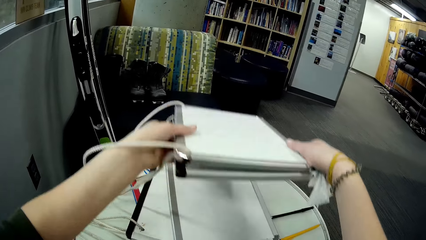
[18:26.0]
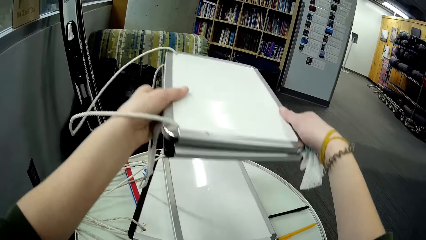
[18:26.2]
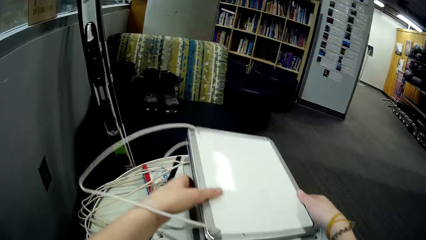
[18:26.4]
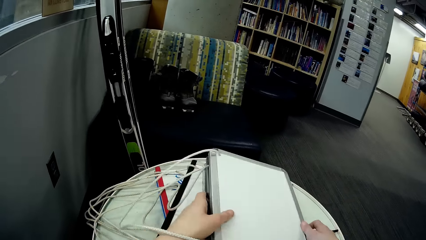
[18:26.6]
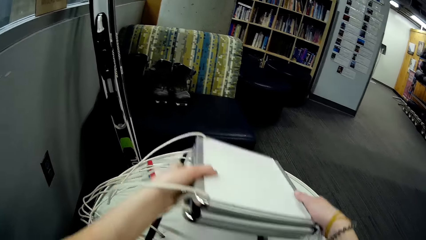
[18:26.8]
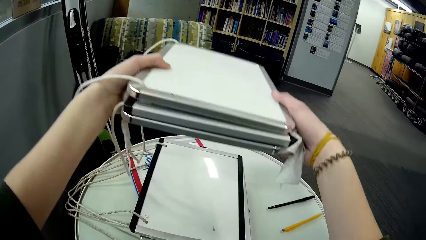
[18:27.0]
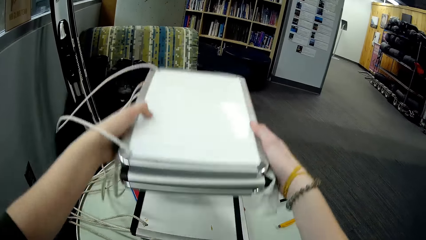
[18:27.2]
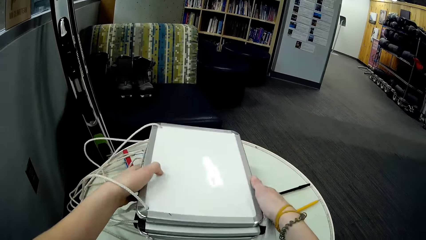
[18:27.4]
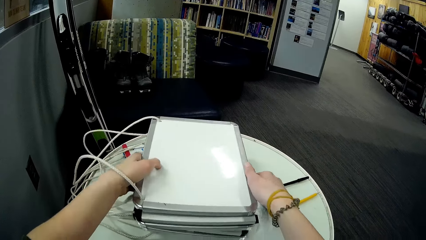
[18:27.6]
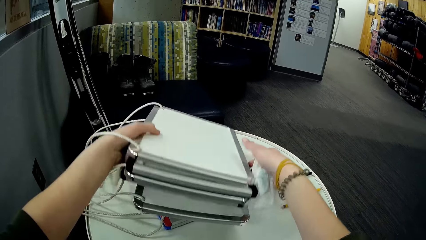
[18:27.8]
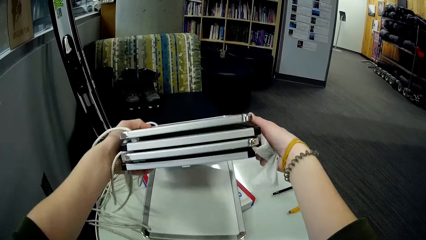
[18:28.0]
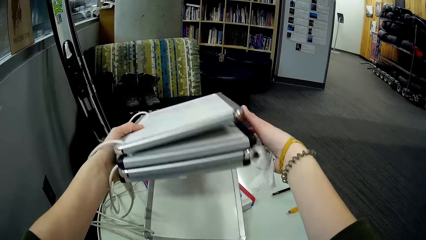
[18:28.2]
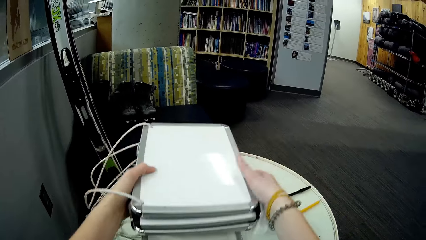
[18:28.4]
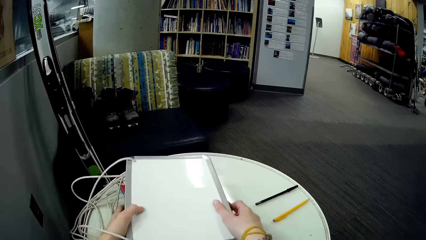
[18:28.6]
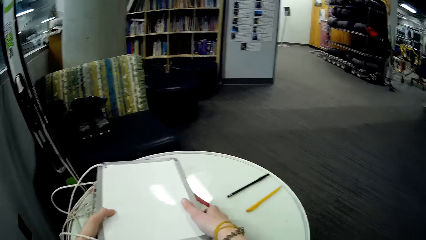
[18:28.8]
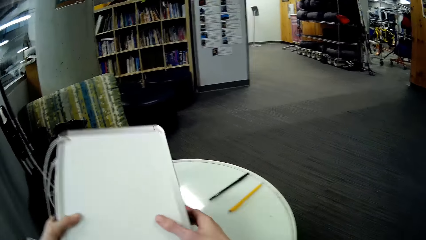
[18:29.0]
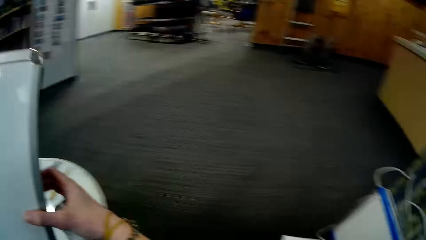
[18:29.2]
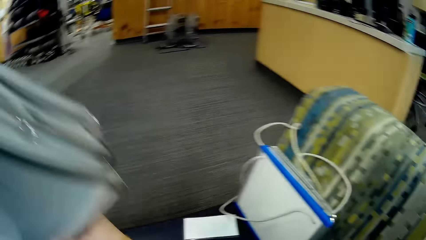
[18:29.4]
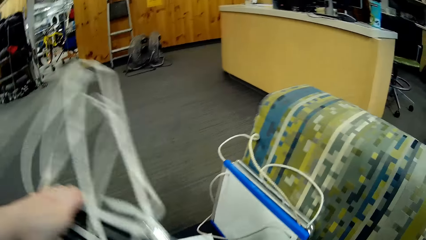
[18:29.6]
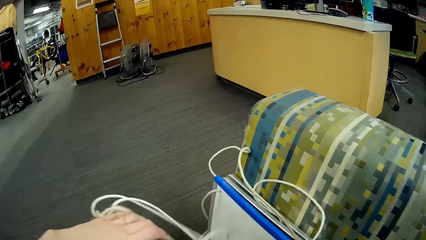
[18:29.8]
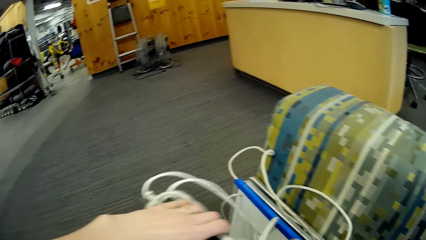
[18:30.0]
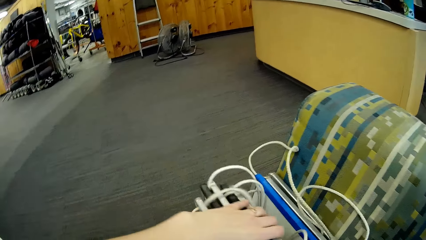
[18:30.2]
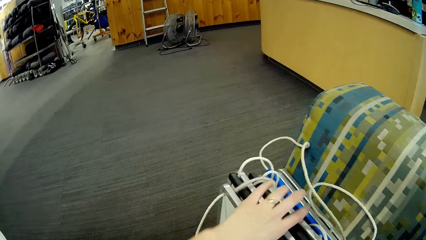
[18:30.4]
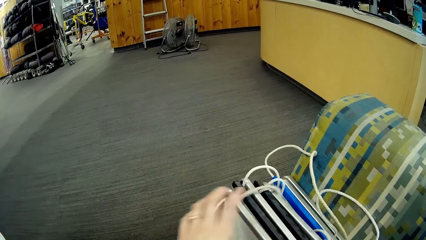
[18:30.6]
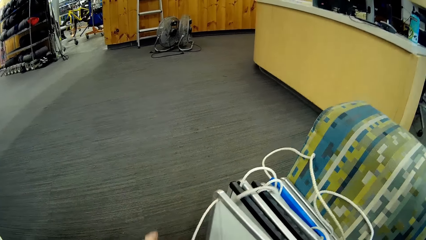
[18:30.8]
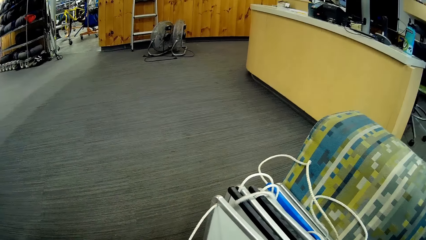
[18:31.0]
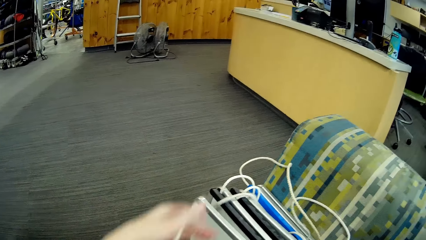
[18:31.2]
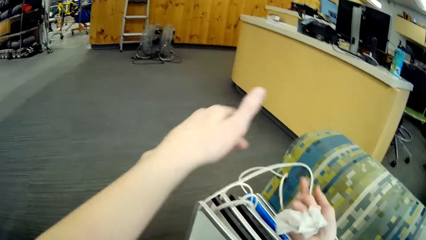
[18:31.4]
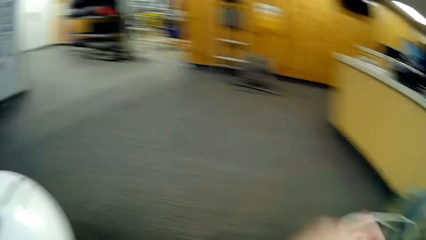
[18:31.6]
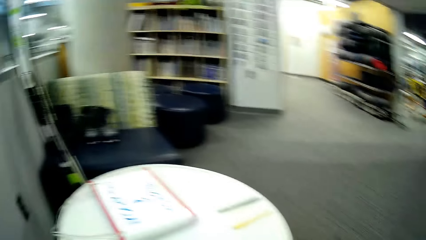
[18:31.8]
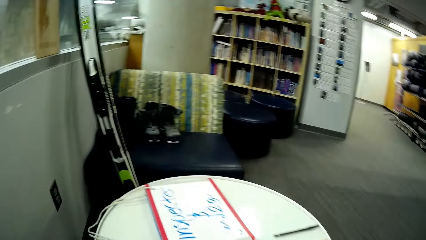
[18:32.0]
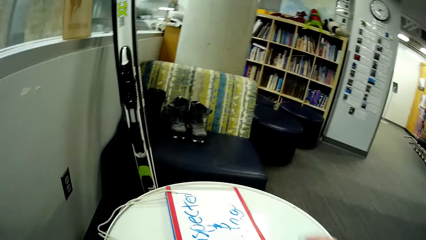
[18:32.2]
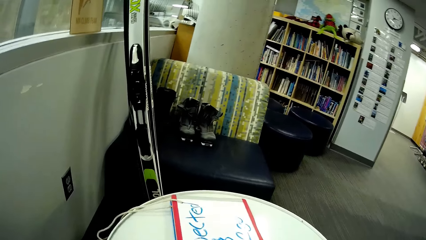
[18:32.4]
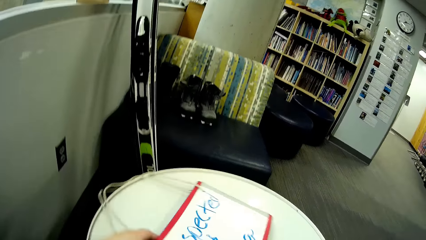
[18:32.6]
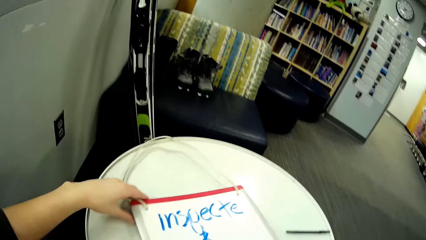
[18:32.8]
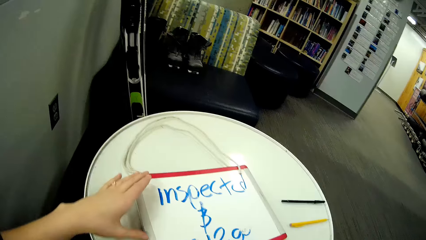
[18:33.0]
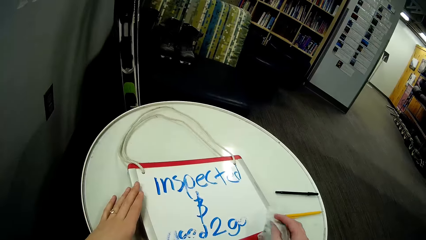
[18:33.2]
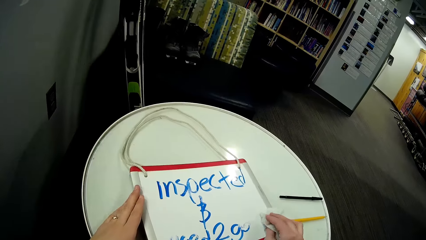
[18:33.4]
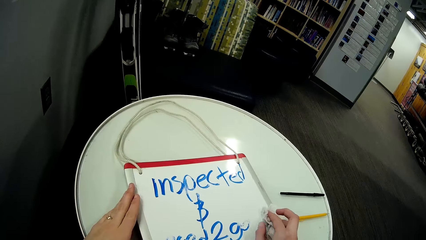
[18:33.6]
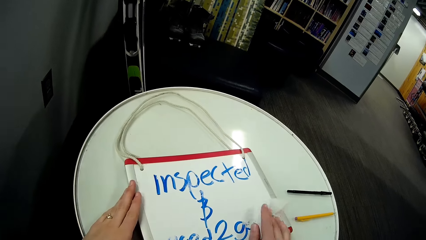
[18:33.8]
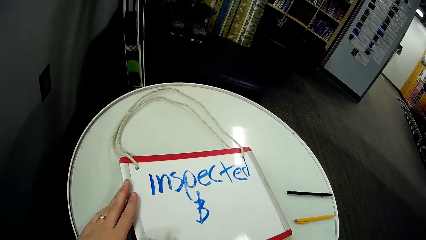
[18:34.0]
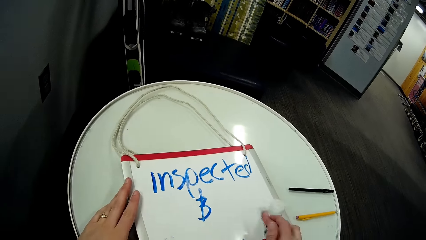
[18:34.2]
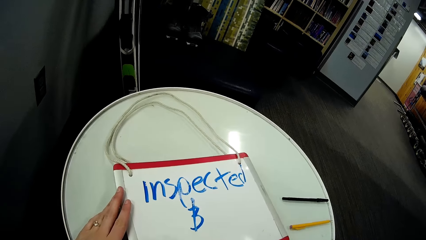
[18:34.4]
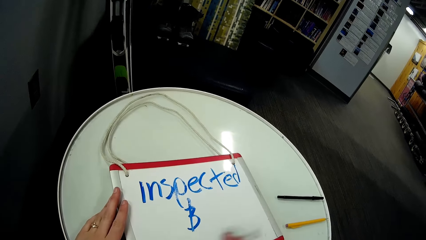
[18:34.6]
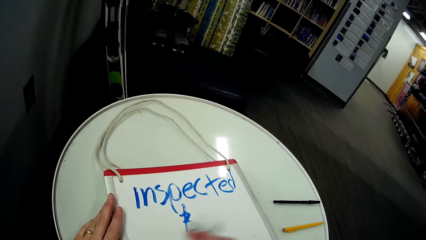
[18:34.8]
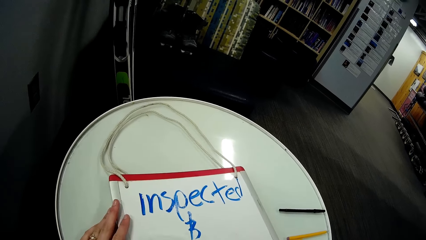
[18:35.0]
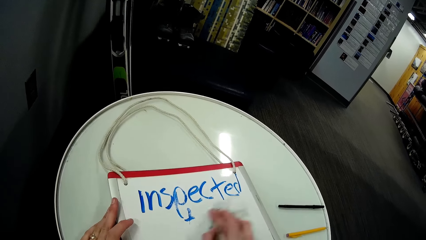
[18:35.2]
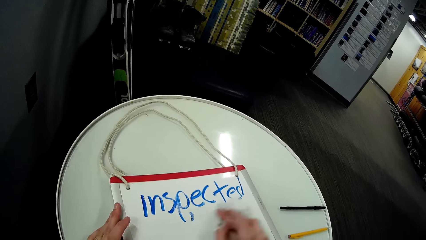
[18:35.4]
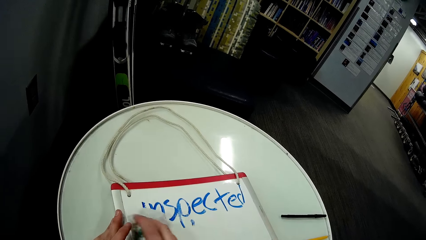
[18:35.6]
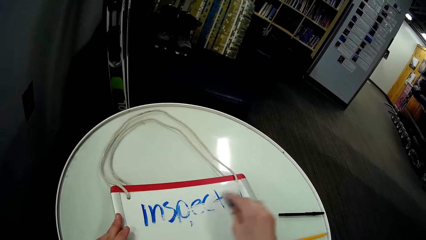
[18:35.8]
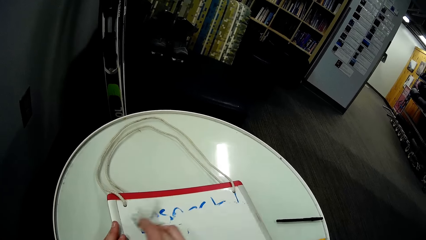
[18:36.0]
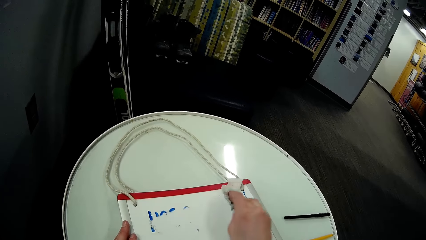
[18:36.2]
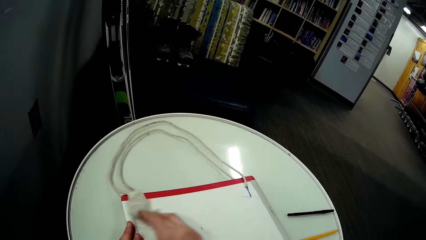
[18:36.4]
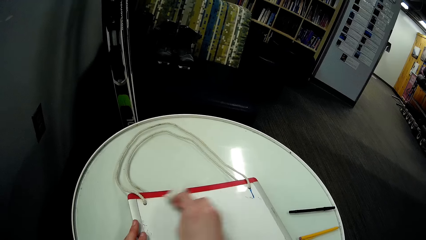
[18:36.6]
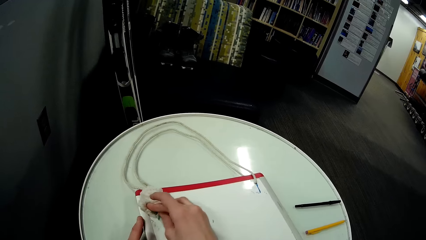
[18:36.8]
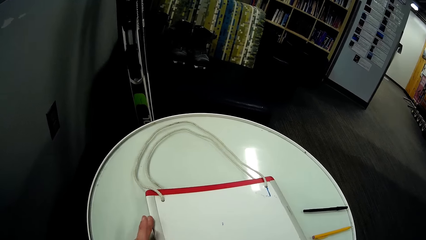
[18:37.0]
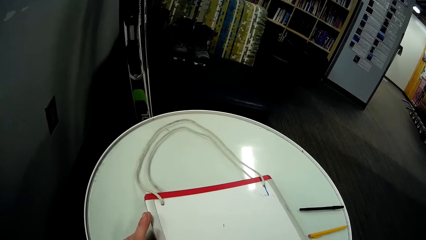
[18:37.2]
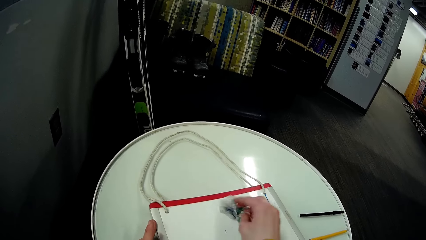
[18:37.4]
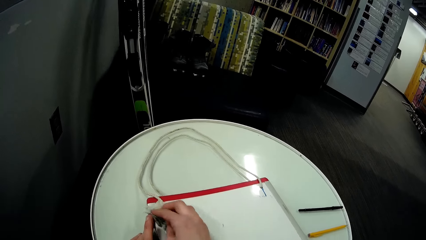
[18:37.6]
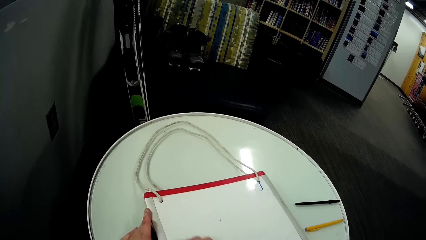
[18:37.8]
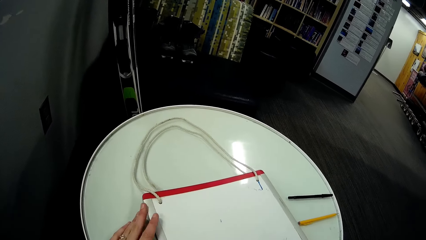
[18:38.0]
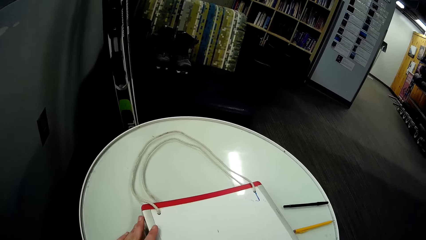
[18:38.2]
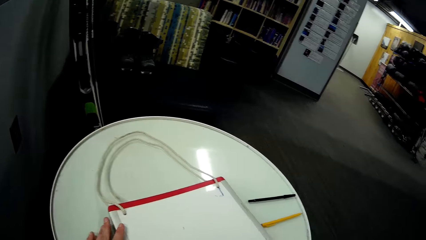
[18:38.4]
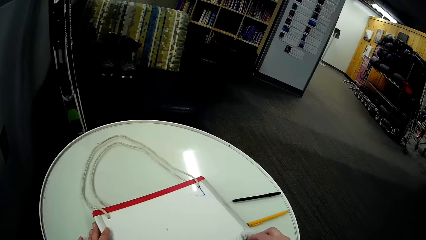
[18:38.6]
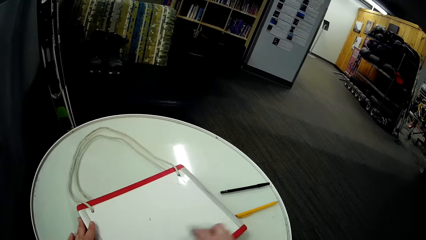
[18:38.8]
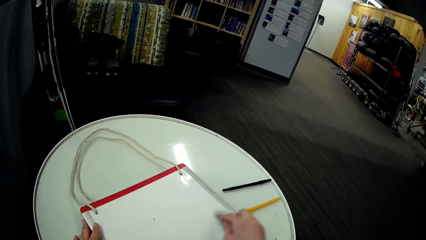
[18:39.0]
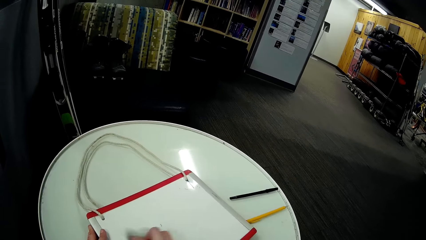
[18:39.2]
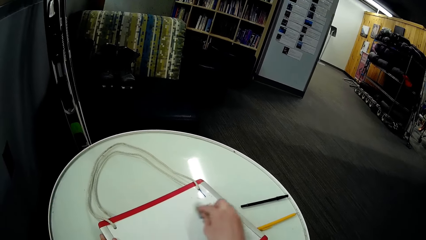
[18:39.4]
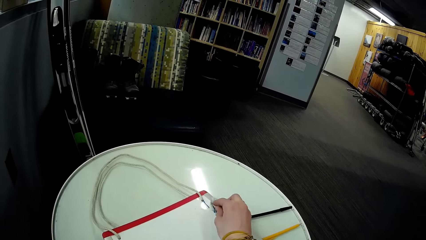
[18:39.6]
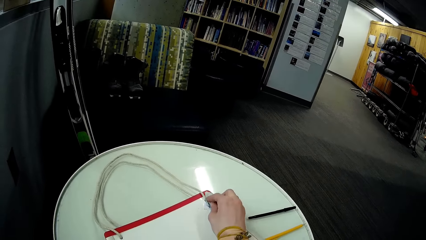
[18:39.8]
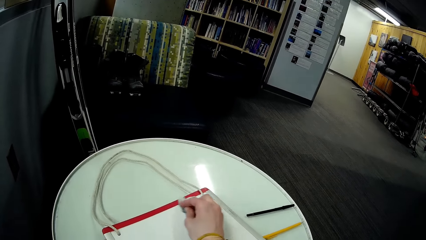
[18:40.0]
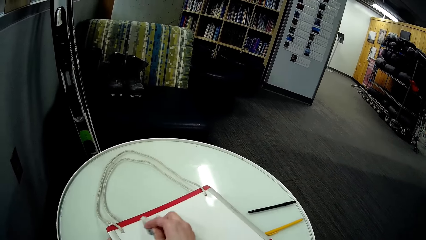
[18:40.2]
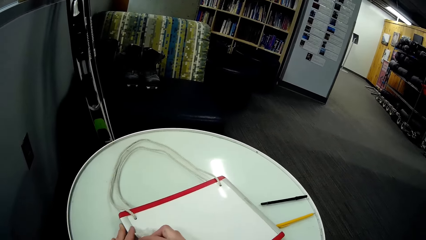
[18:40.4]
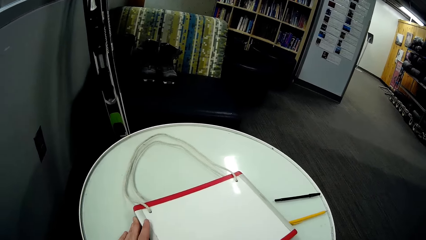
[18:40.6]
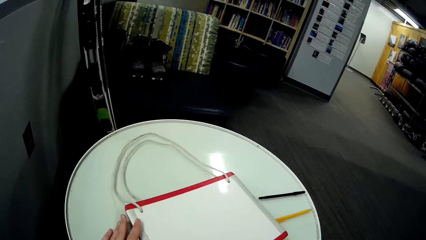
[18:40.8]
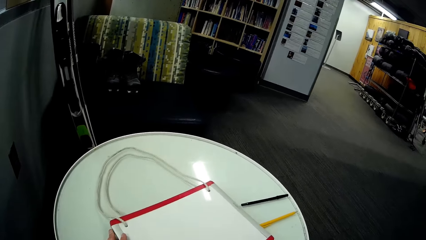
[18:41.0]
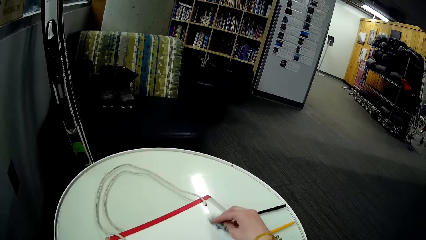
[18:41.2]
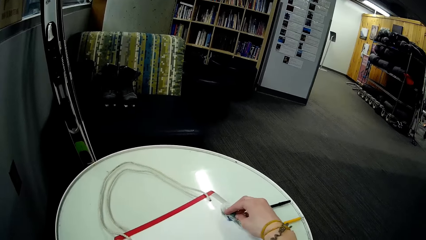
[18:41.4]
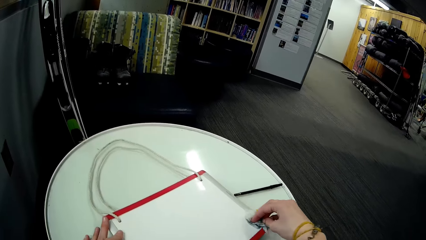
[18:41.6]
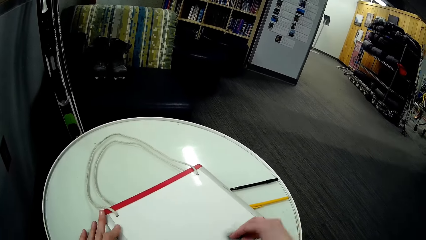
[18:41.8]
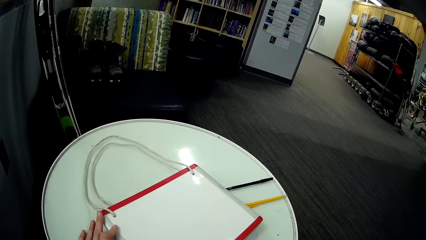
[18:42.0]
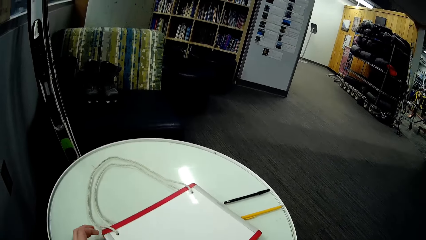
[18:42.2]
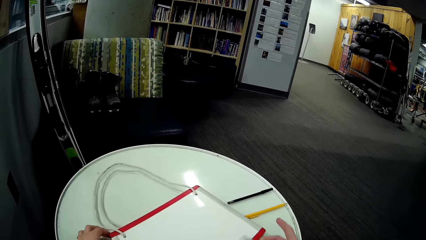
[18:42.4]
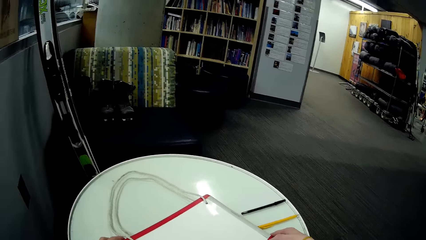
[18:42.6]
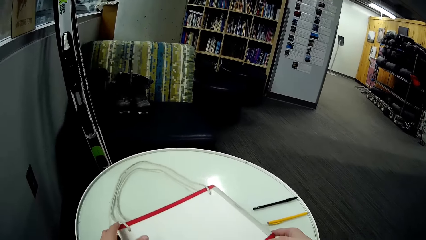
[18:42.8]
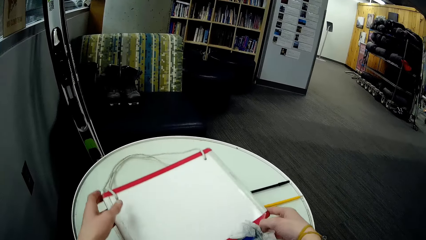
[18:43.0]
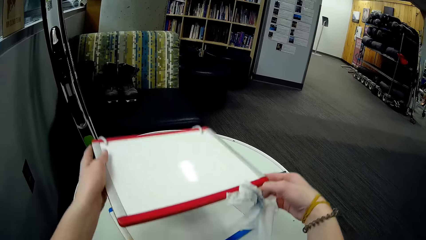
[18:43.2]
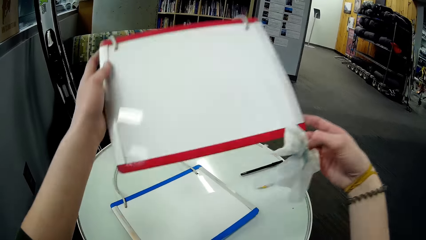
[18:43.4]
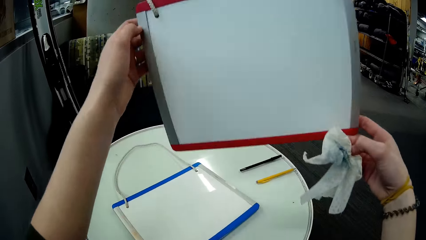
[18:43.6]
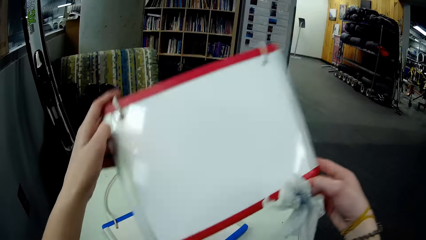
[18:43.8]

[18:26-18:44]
The camera wearer places a frame on other frames. They lift the frames. They put the frames on the floor. They point at a desk. They rotate the frame on a table. They wipe the frame with a white wipe.
